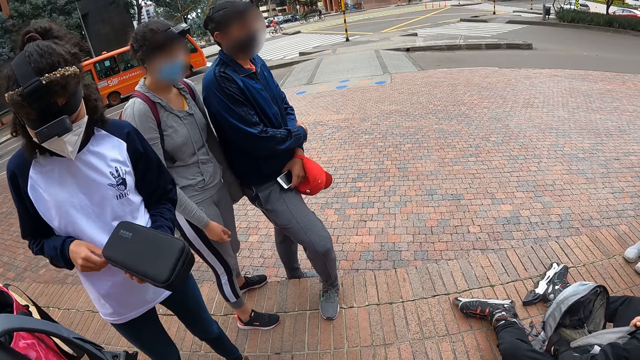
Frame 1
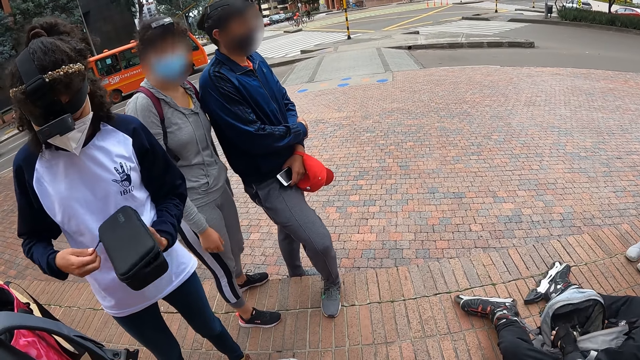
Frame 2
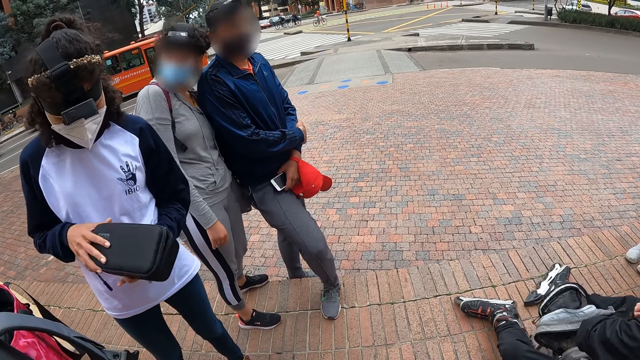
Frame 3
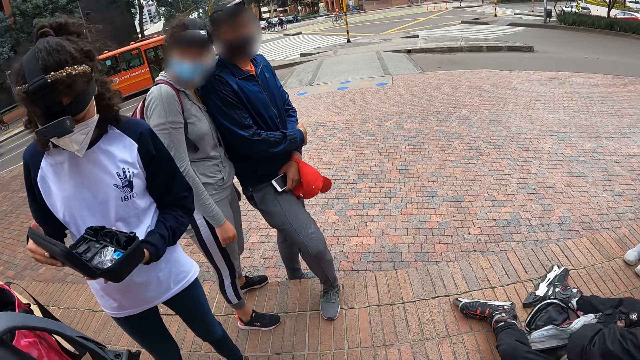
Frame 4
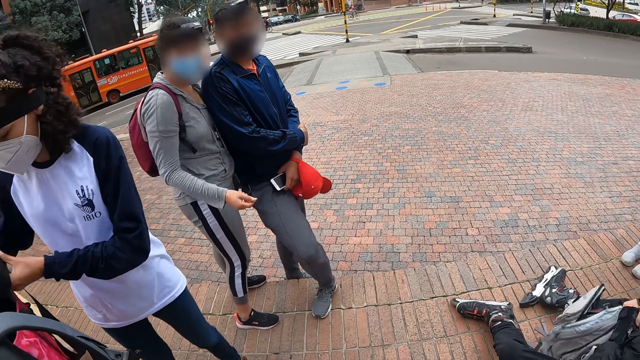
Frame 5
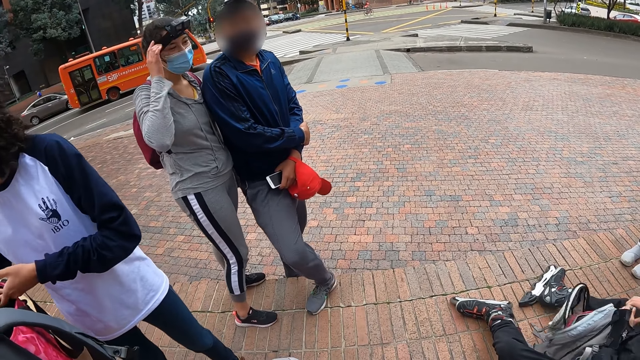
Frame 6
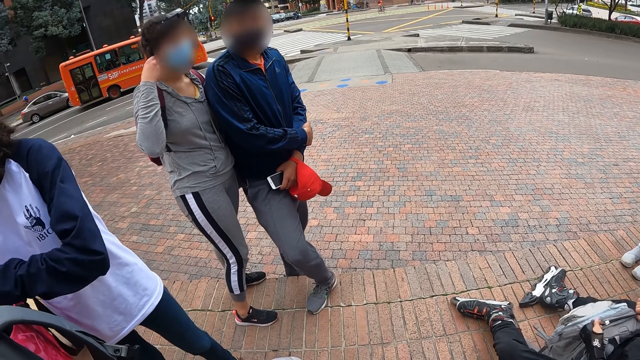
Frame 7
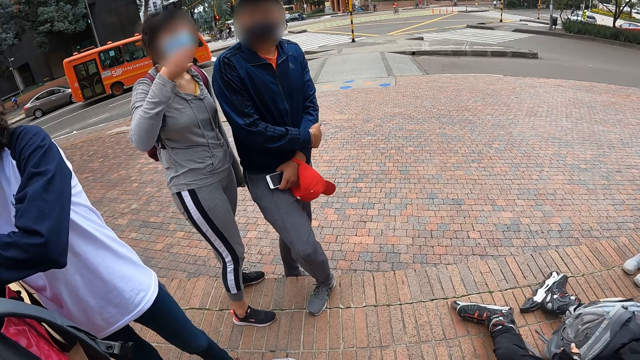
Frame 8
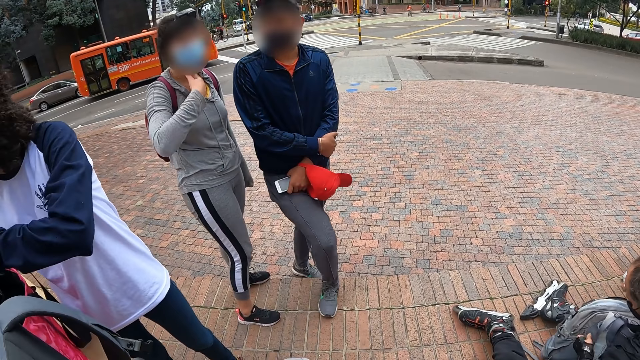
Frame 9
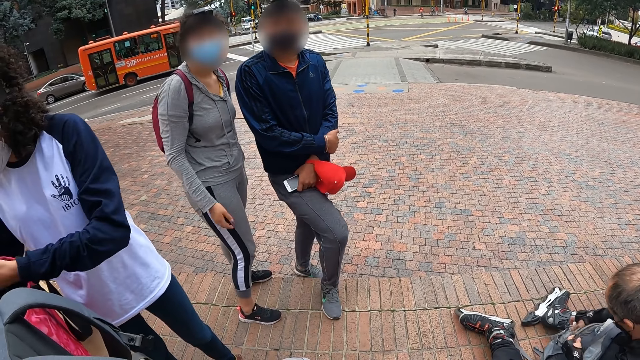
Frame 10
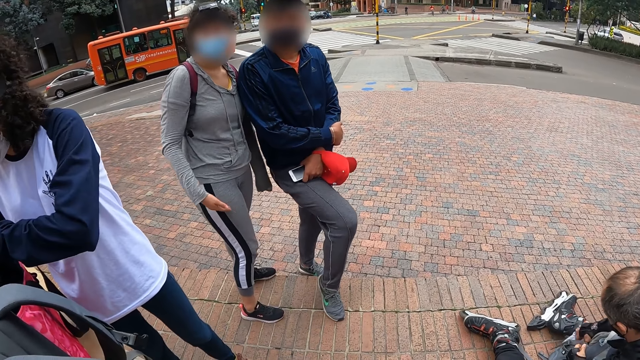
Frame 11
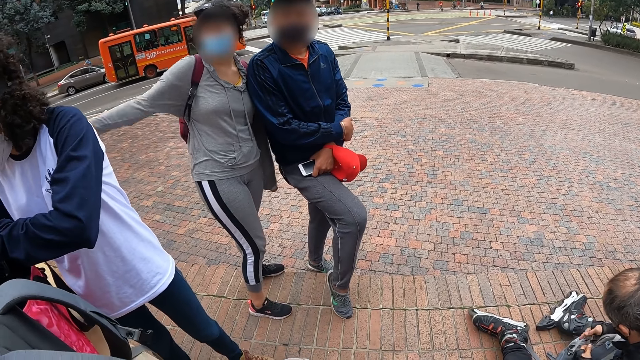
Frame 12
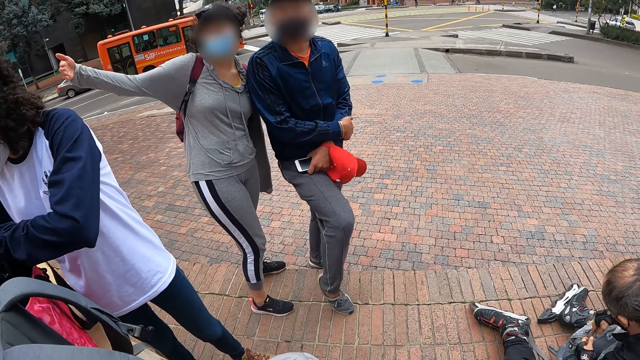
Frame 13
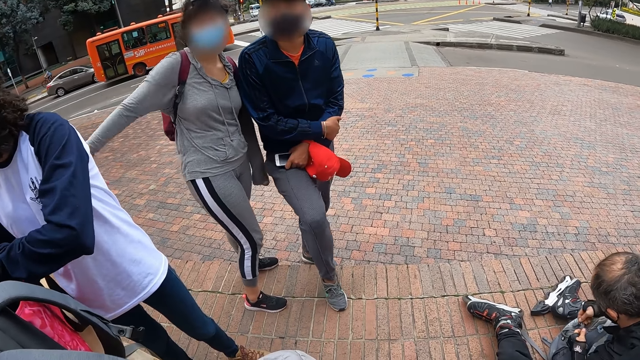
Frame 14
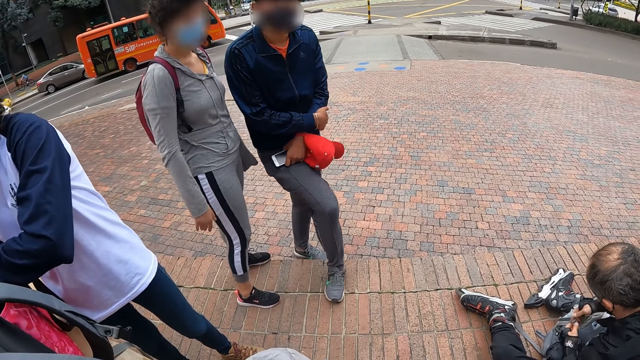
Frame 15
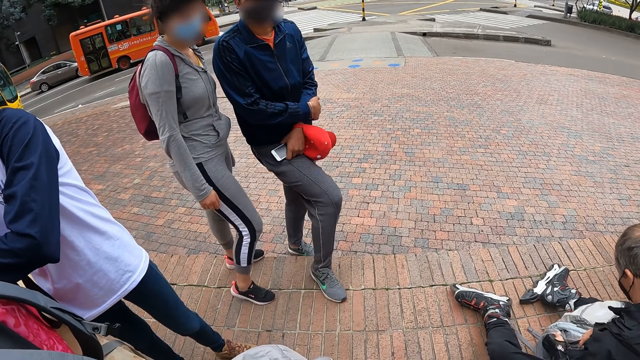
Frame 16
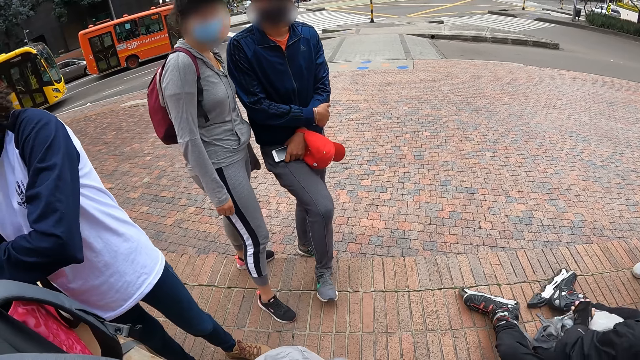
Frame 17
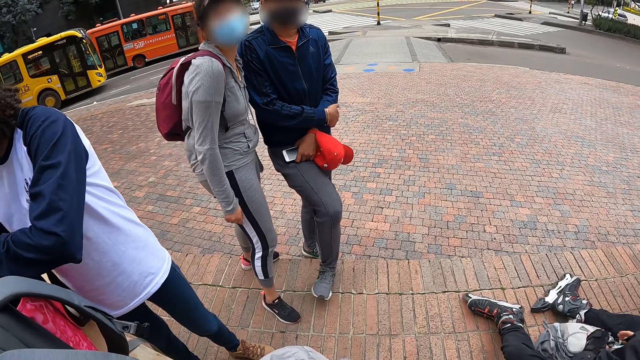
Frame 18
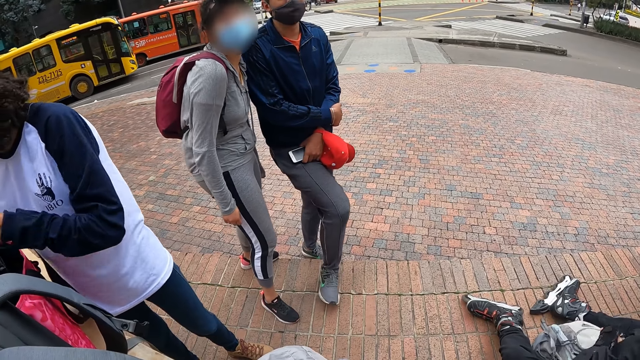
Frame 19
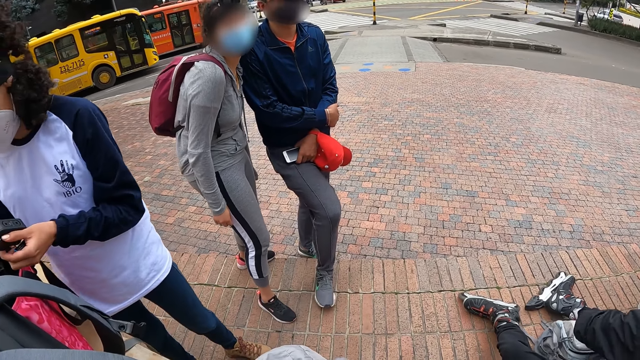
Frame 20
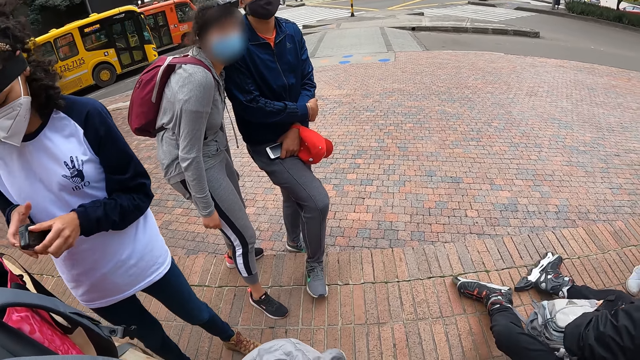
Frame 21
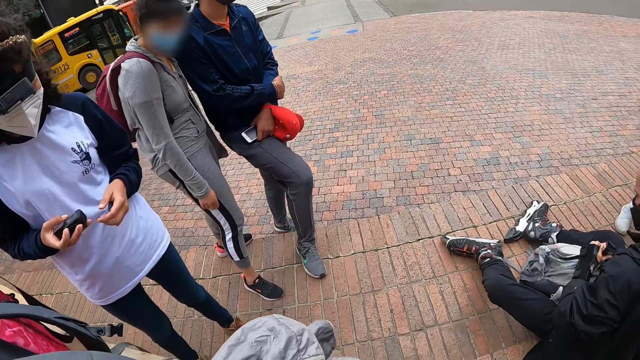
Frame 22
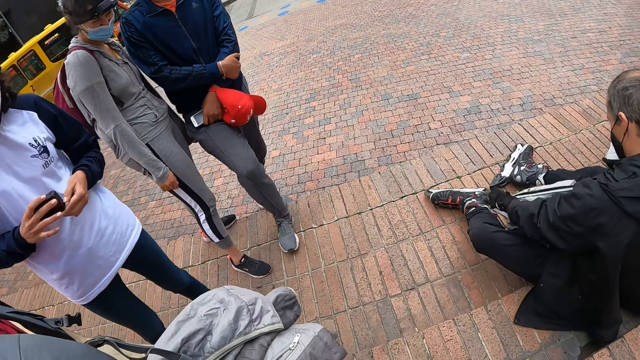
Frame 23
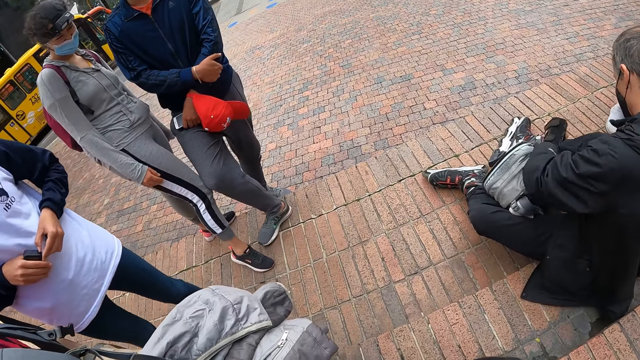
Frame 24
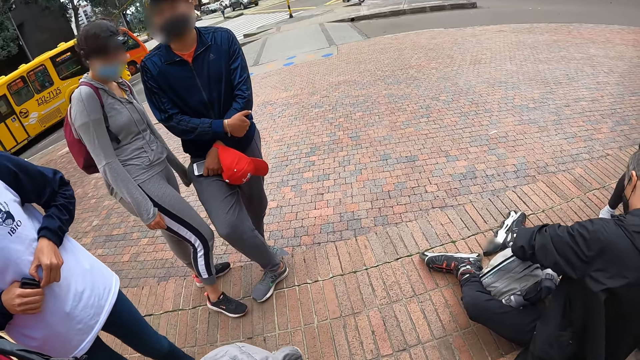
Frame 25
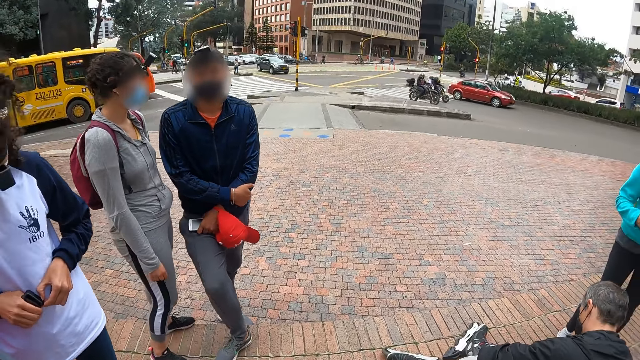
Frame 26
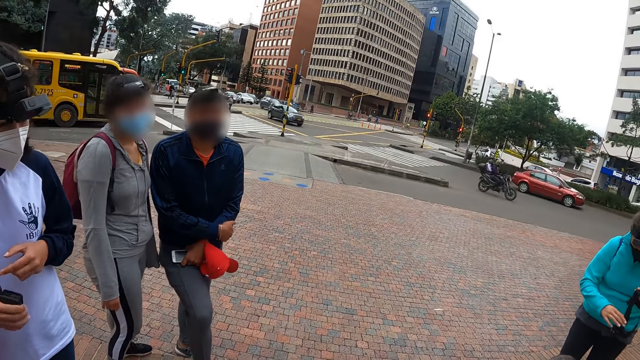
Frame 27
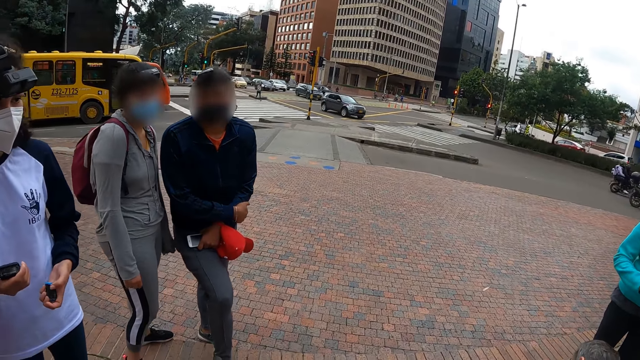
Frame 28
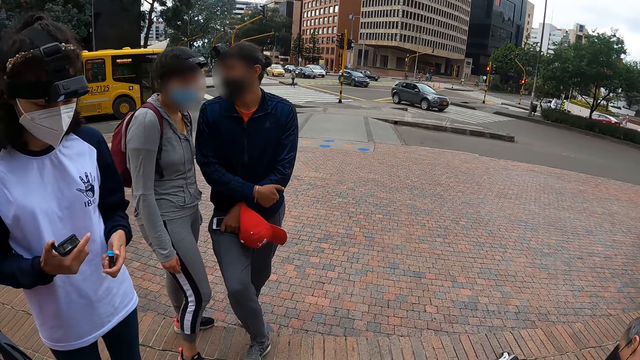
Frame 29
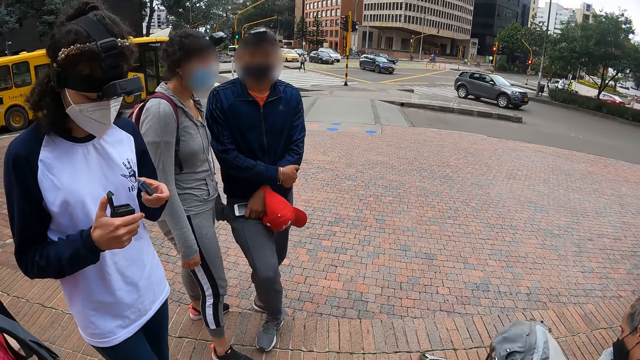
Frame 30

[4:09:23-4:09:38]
The camera wearer looks at a woman. The woman holds a camera with her left hand. The woman passes the camera in her left hand to her right hand. The woman opens the camera with her left hand.

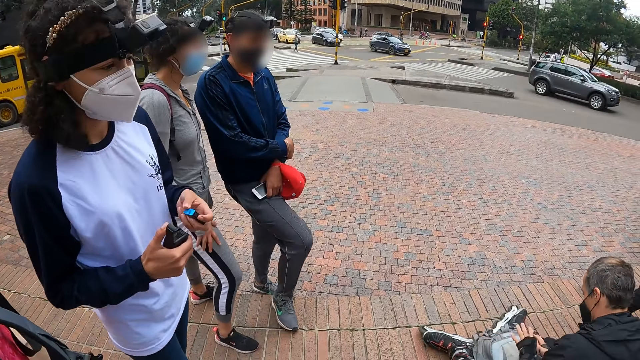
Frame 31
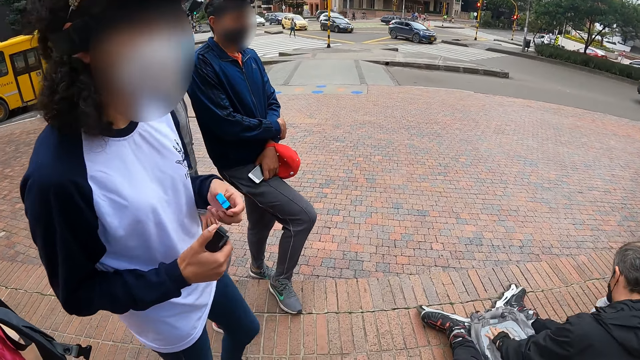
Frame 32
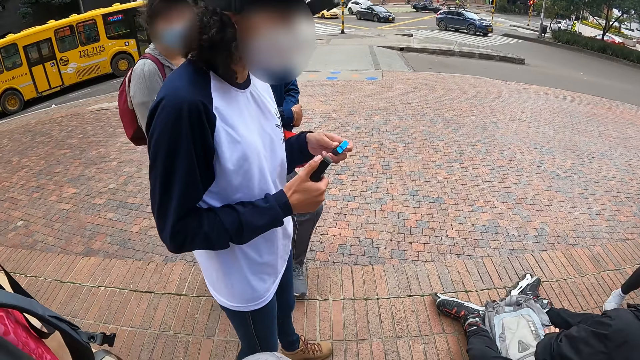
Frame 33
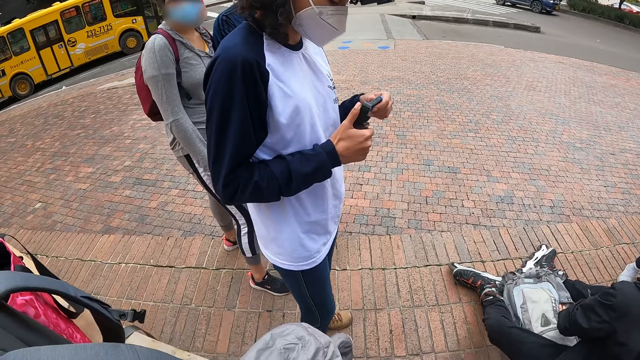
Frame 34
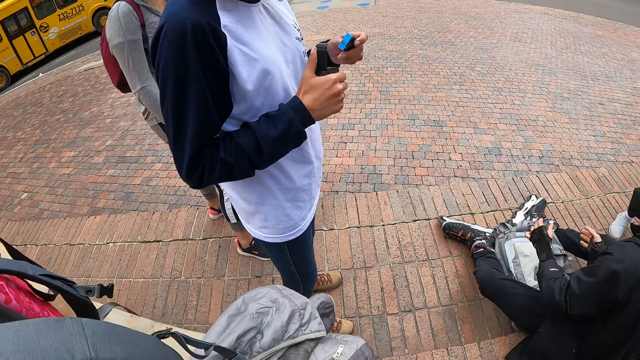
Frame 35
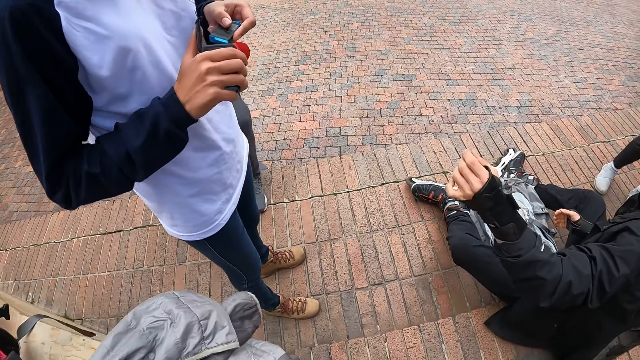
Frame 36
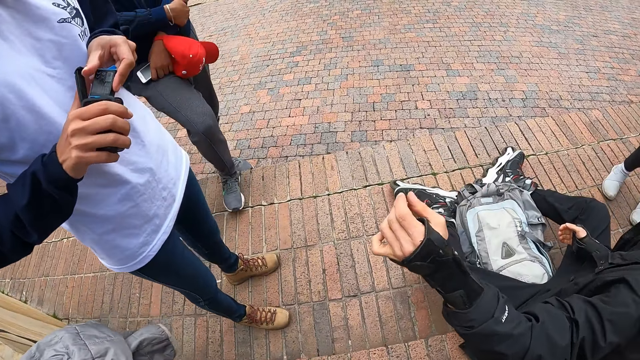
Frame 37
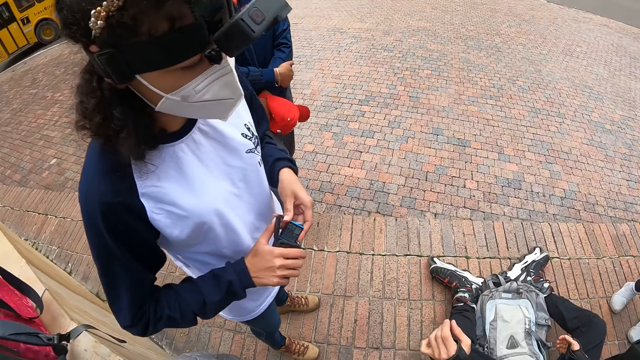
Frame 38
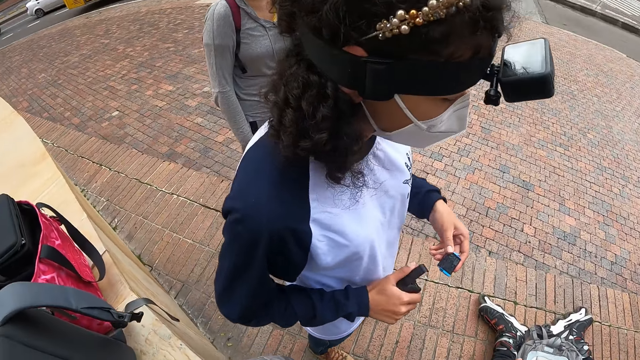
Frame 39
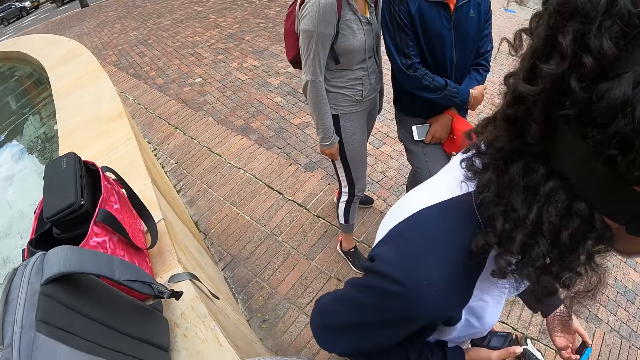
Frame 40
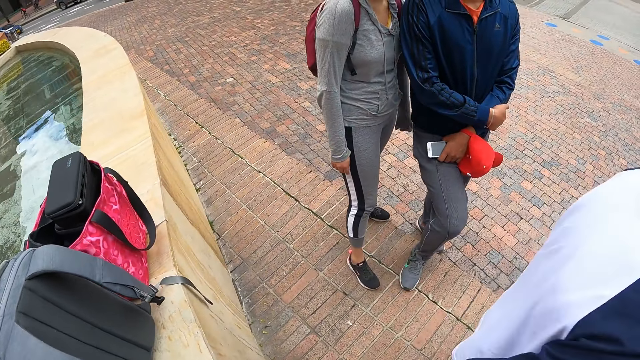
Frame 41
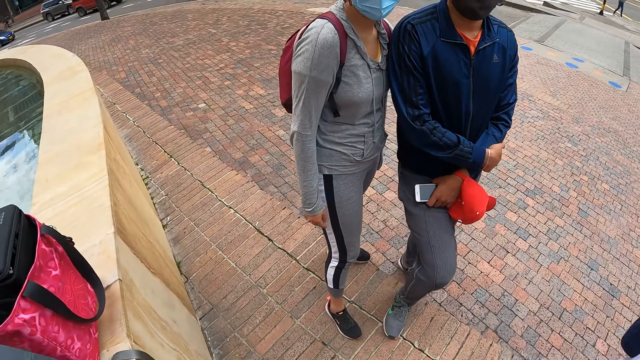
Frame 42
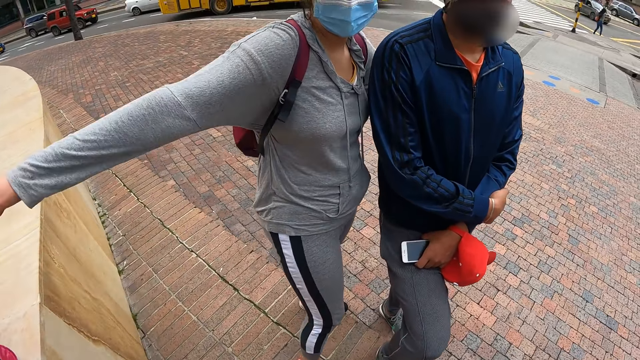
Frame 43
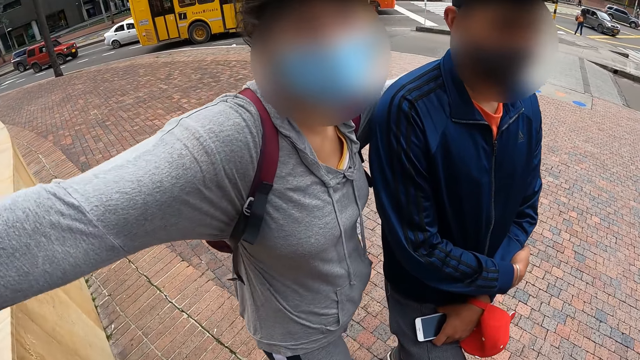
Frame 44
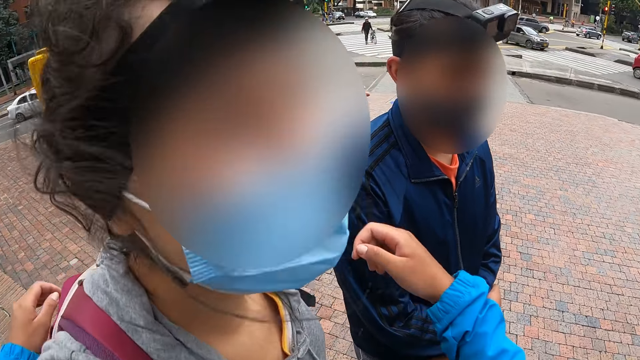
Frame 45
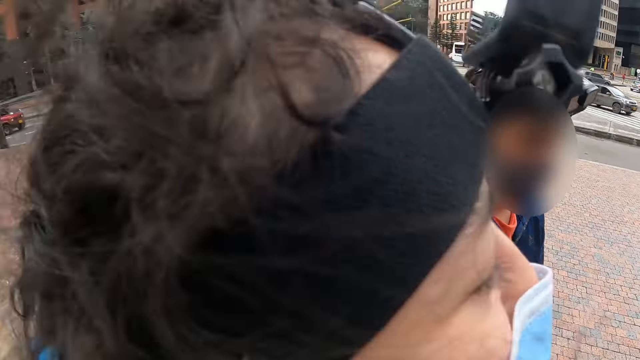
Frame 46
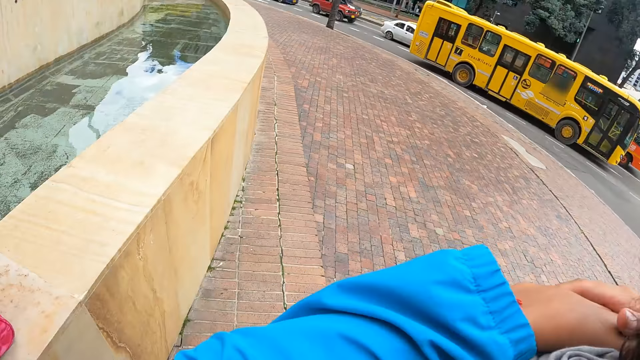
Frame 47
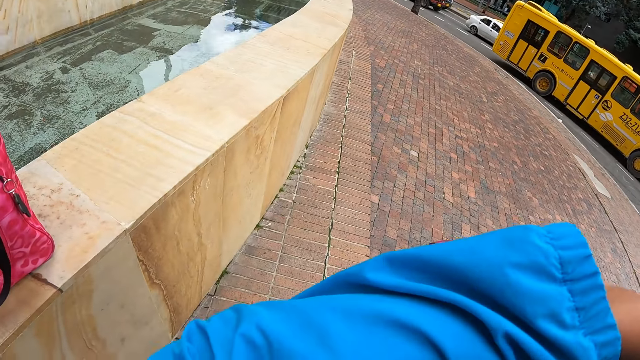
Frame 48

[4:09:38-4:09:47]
The camera wearer hugs the woman.
